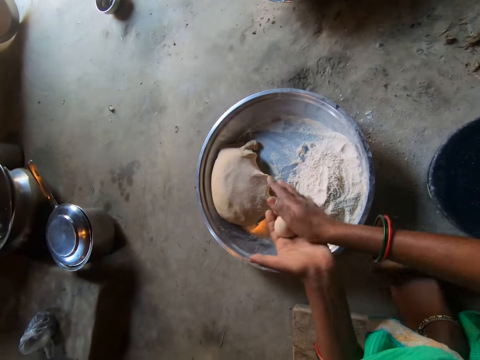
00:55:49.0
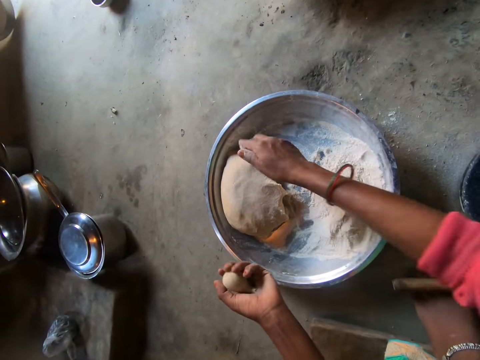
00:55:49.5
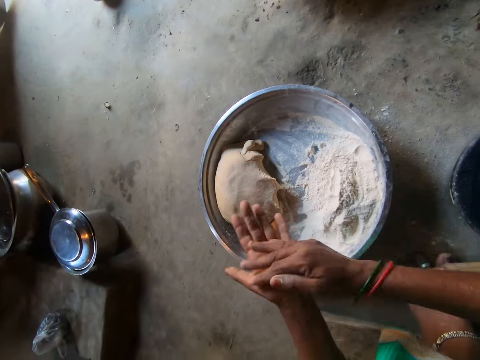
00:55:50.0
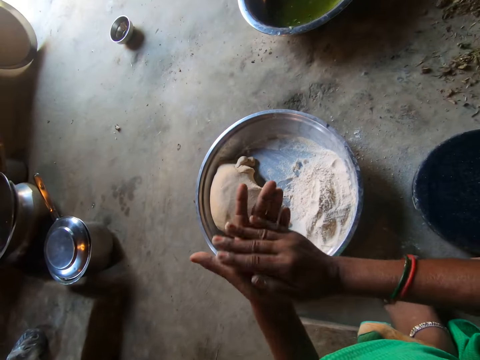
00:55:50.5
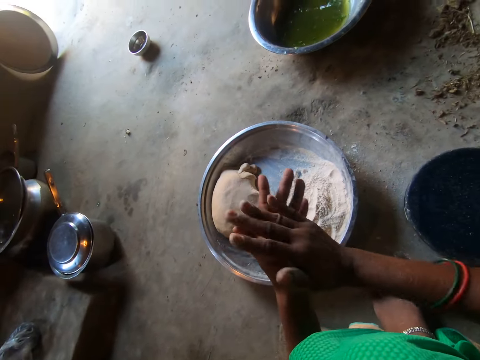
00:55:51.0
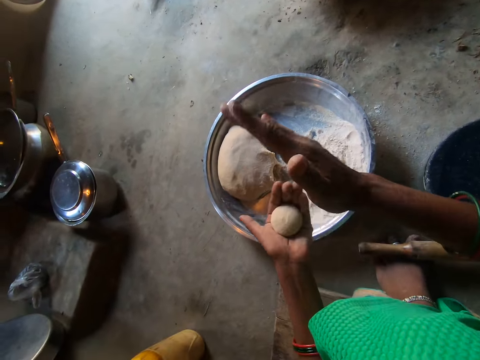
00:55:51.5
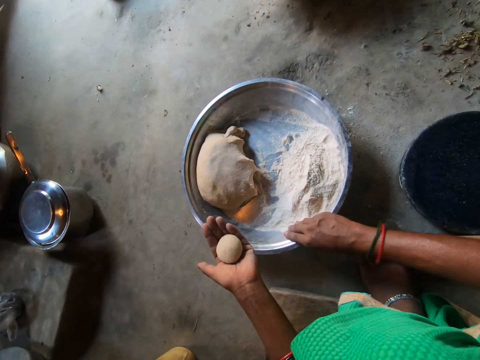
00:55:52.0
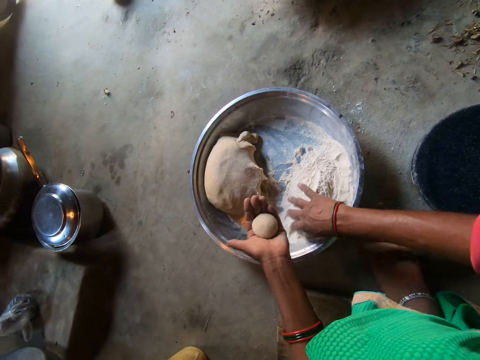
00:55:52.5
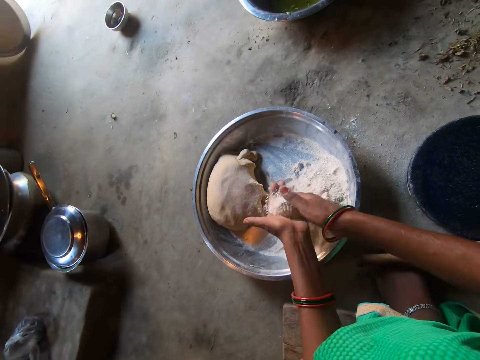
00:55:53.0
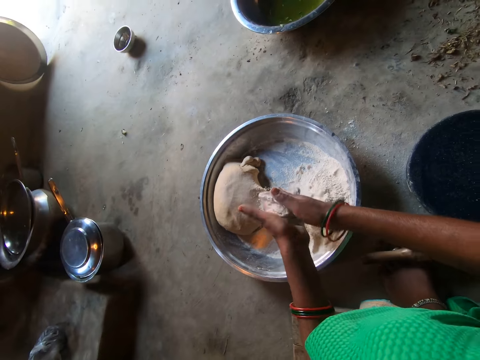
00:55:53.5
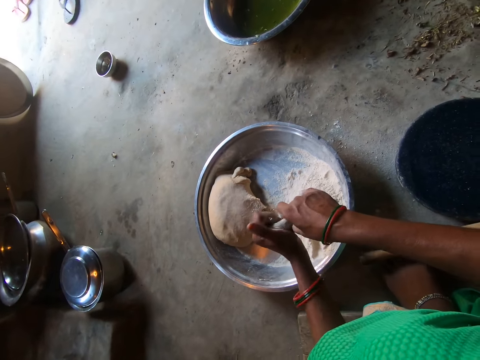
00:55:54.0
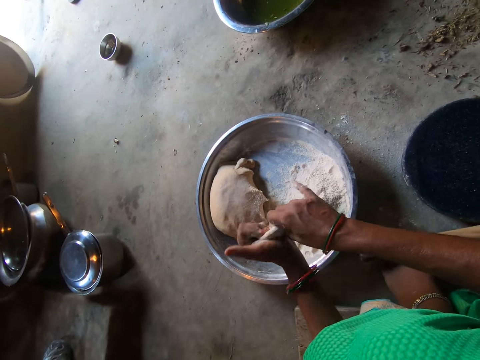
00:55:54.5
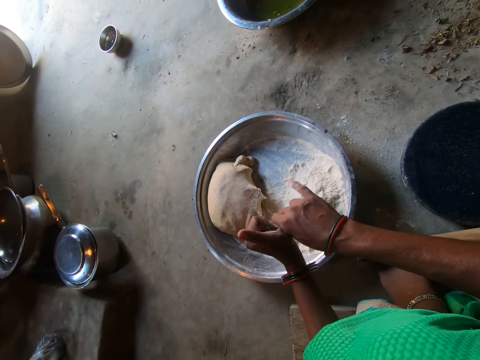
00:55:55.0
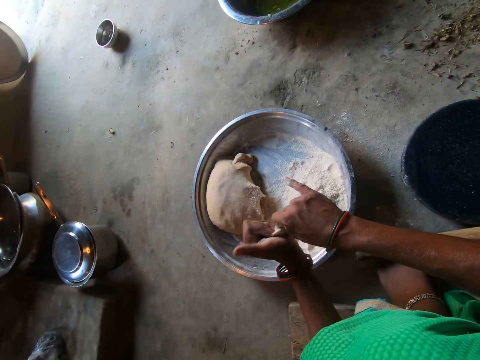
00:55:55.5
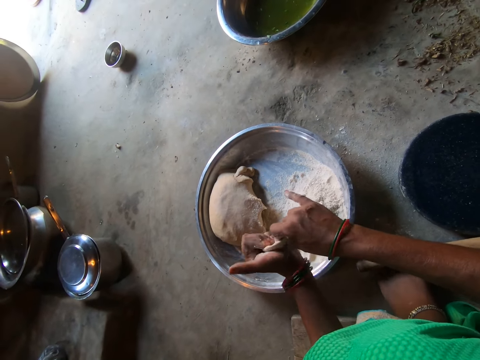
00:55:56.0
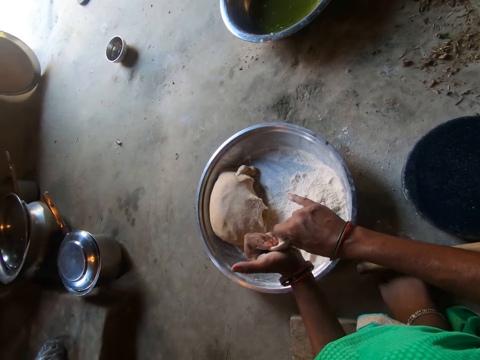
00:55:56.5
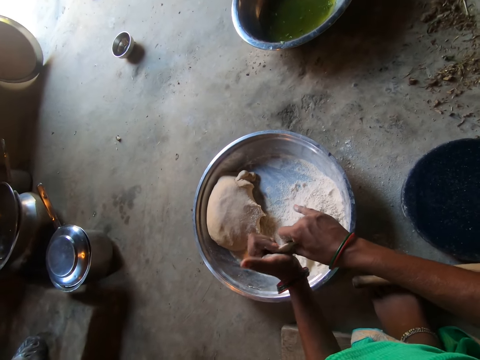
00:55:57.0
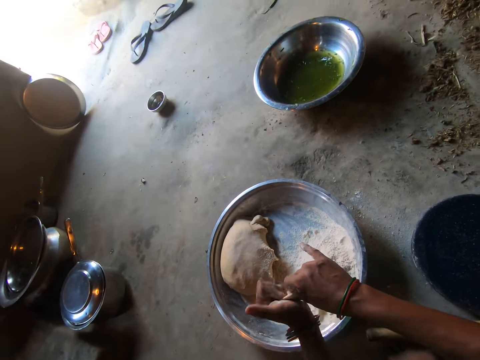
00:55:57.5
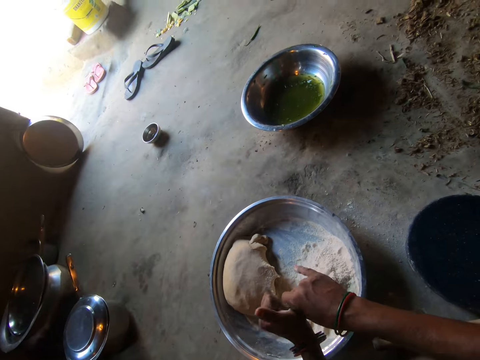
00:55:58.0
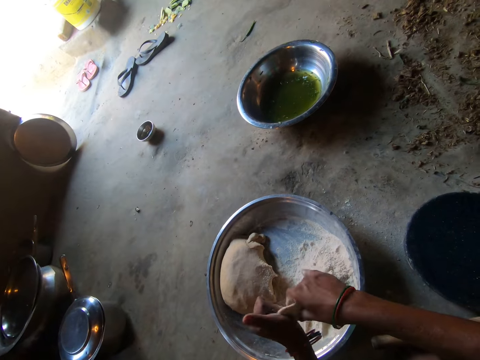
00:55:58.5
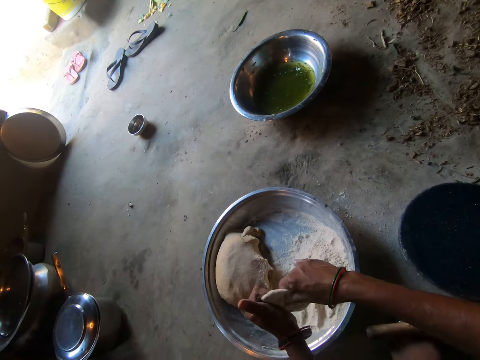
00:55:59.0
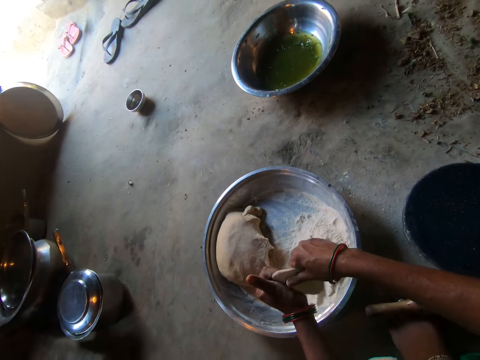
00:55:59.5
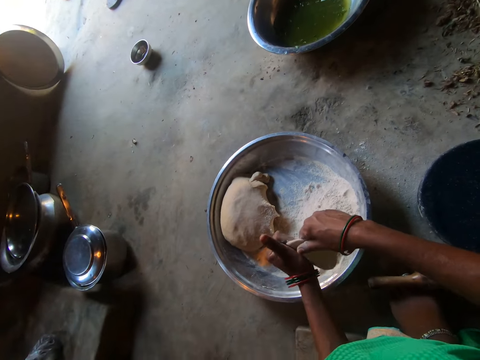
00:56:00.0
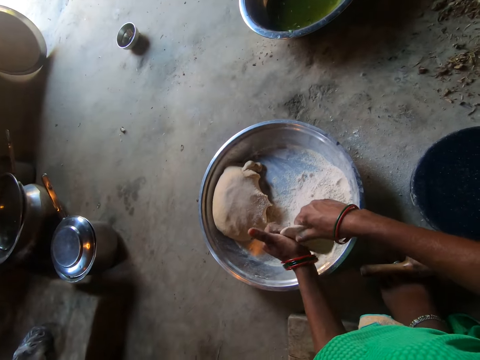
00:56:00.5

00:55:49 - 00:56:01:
The camera wearer drops some dough in the basin on the floor with her right hand. She rubs the dough in her palms. She takes the flour in the tray. She kneads the dough with her hands. She rolls the dough round with her hands.

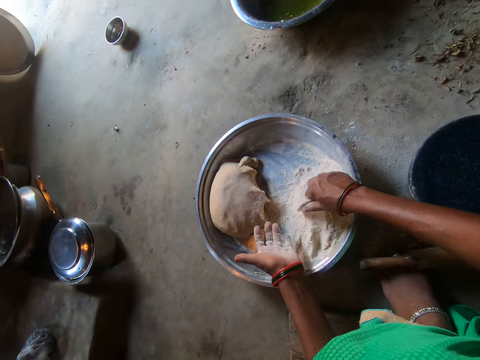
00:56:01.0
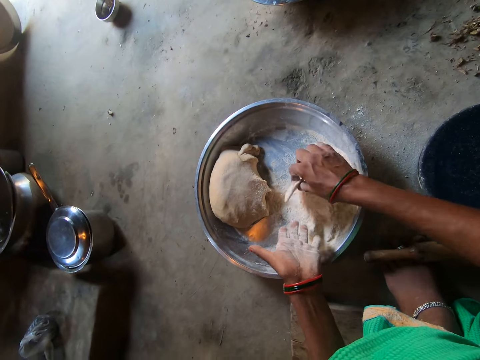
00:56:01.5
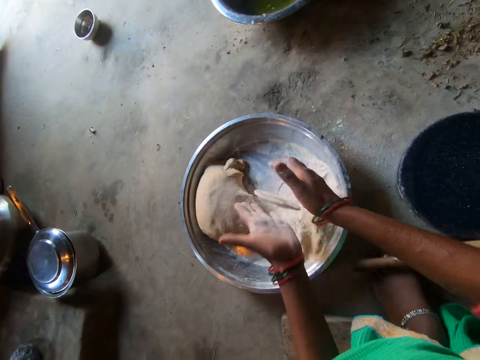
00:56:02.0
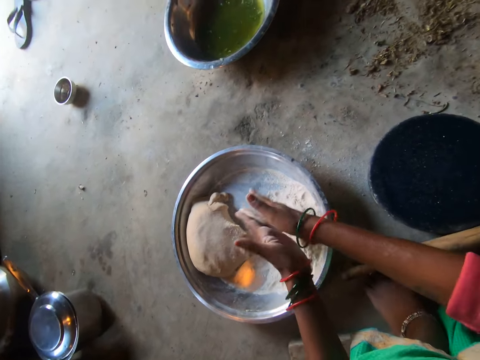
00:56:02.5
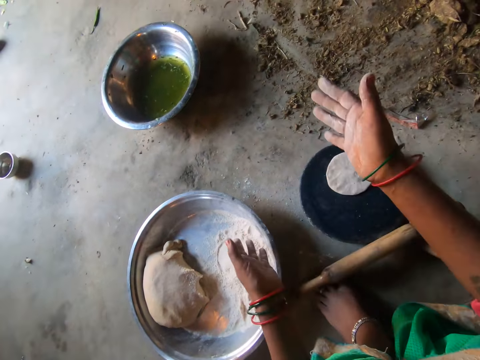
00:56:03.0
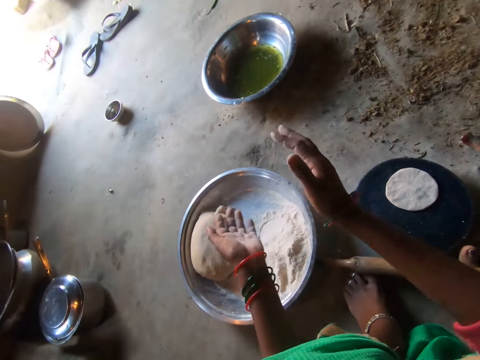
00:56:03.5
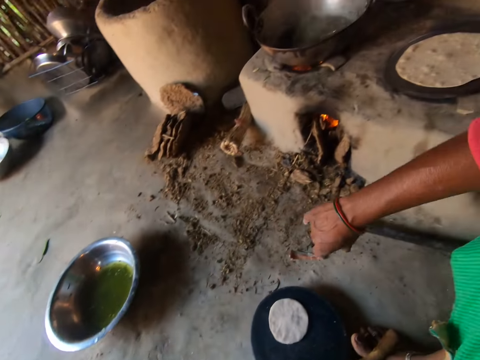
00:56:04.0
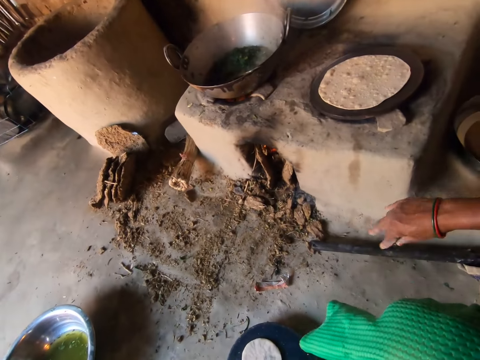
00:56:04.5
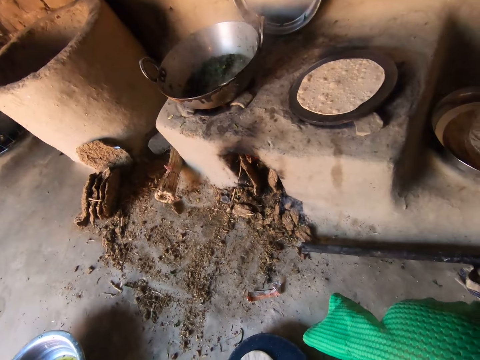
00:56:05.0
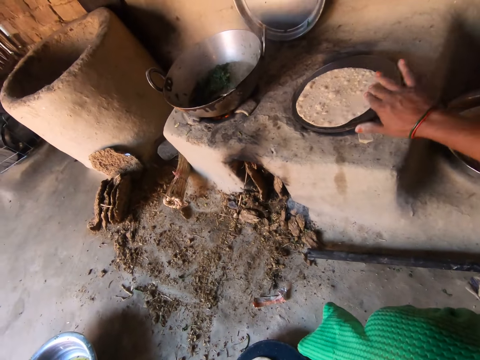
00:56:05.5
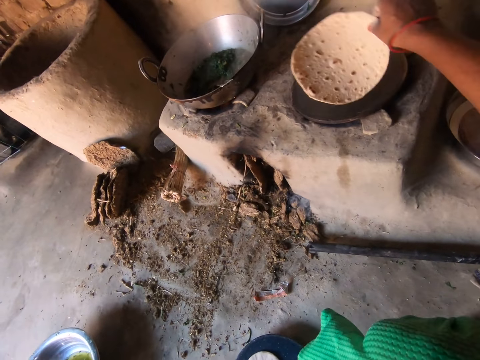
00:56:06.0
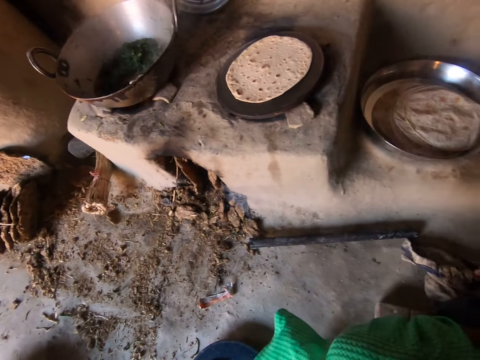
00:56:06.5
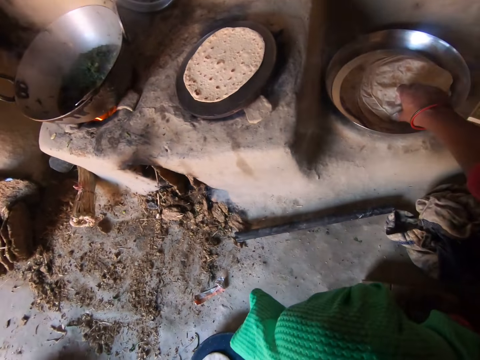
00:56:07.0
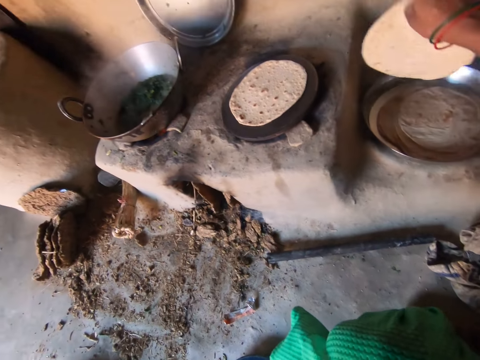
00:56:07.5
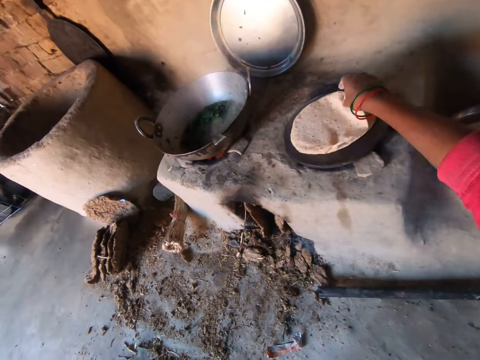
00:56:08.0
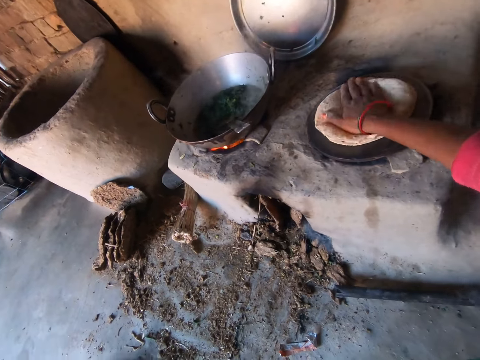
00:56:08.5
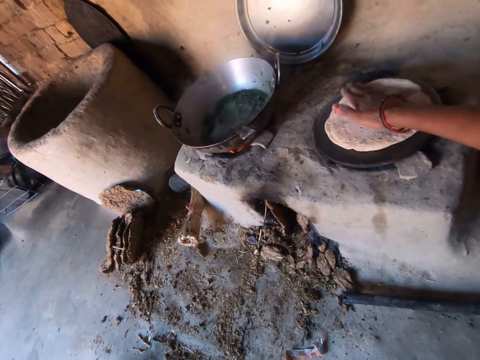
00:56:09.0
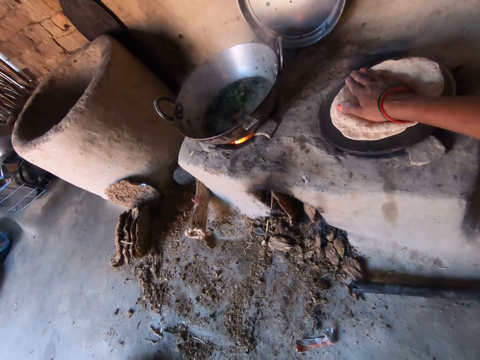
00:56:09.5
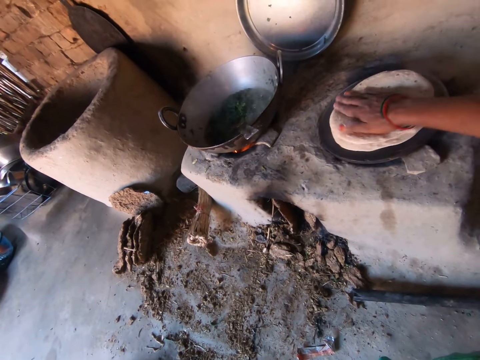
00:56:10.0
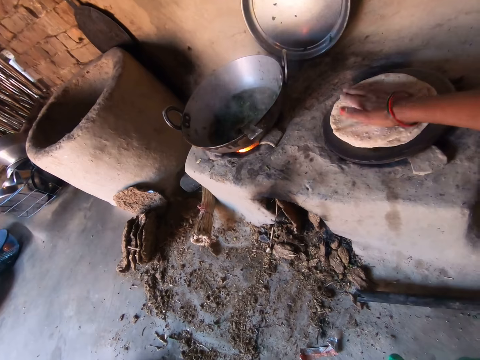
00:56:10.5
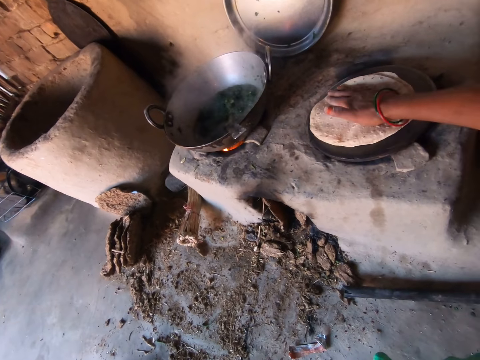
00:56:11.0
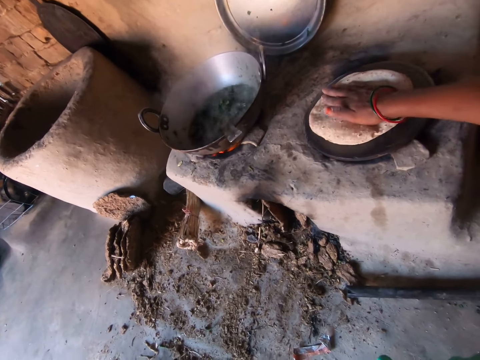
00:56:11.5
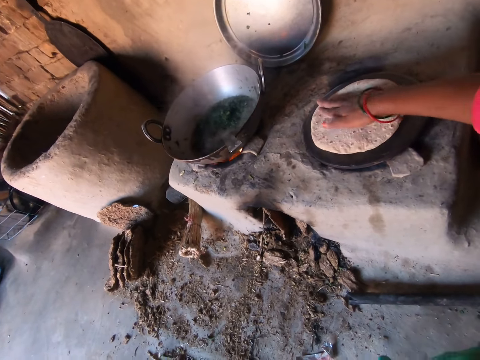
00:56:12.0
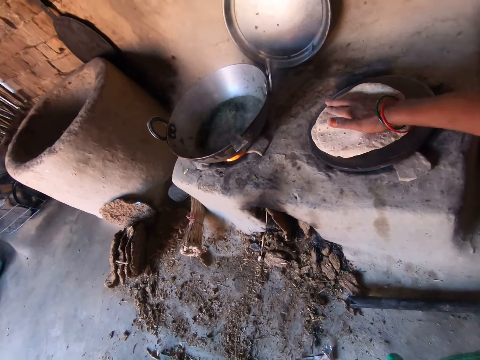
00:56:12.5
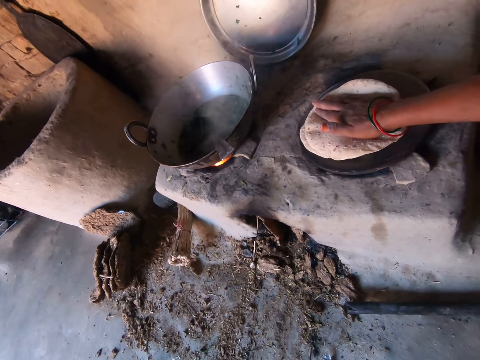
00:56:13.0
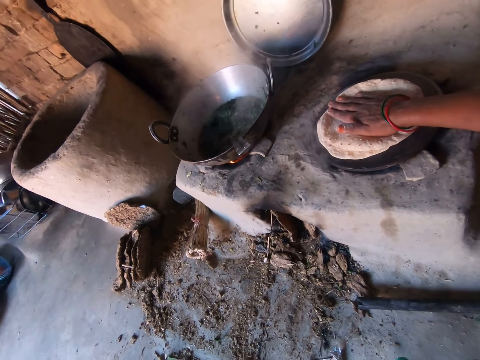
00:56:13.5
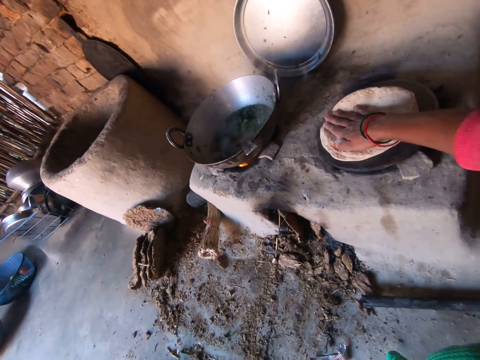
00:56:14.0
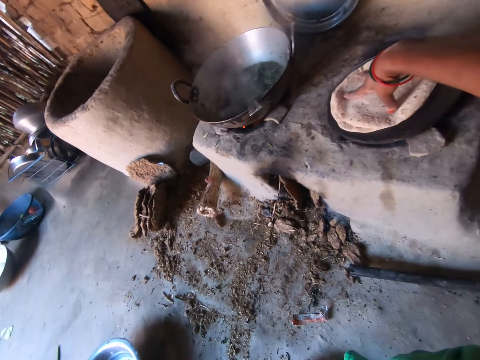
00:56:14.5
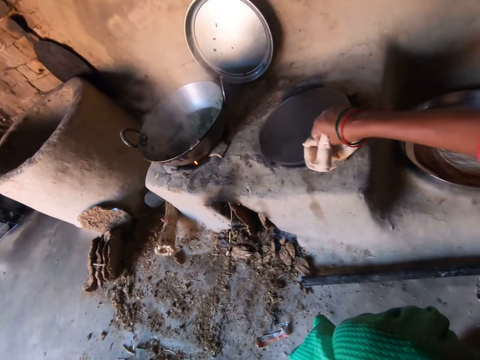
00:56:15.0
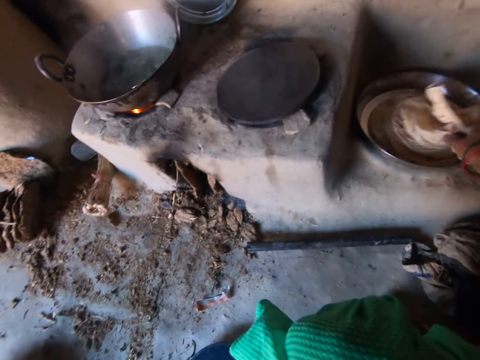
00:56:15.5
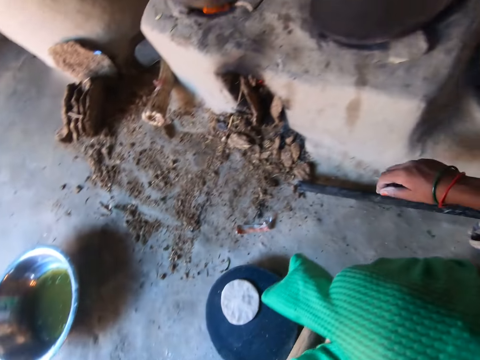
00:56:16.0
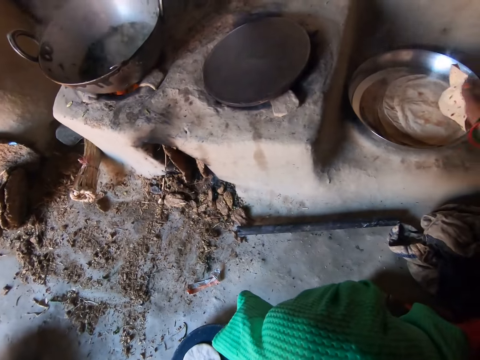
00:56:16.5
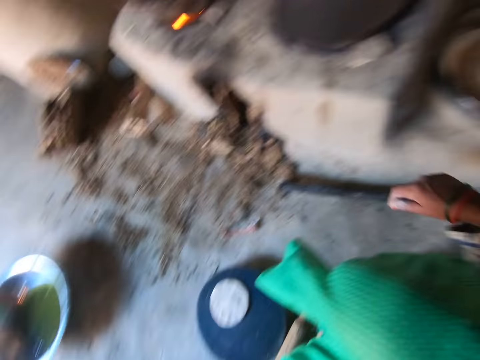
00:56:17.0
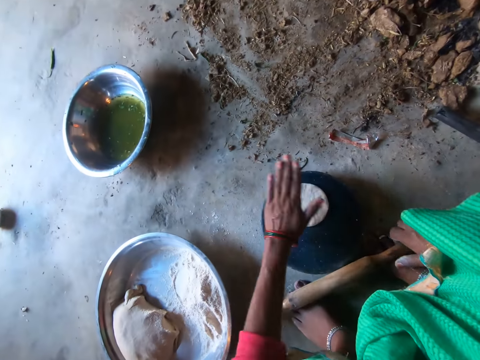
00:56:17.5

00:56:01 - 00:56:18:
The camera wearer puts the dough in the flour. She rolls the dough with her hands. She drops the dough on the pan with her right hand. She dusts her hands. She turns over the dough on the hot plate with her right hand. She picks up a chapati from a tray on the floor with her right hand. She places the chapati on top of the dough on the pan with her right hand. She rotates the chapati on the hot plate with her right hand. She removes the chapati from the hot plate with her right hand. She drops the chapatis in the tray with her right hand.
